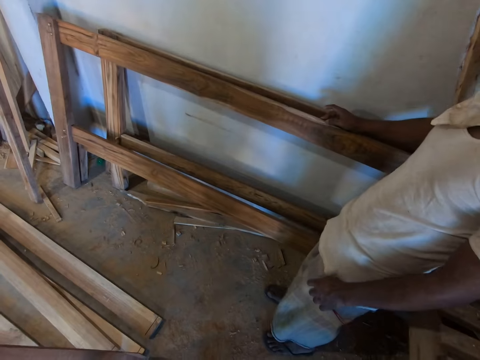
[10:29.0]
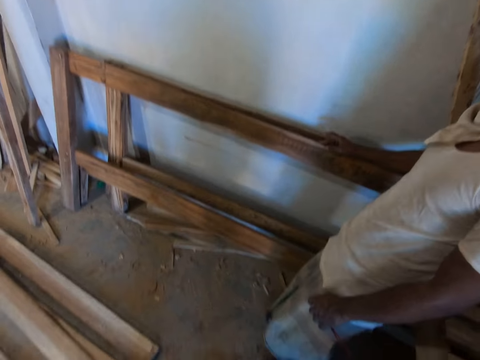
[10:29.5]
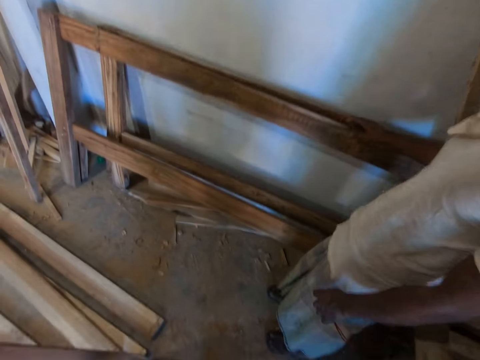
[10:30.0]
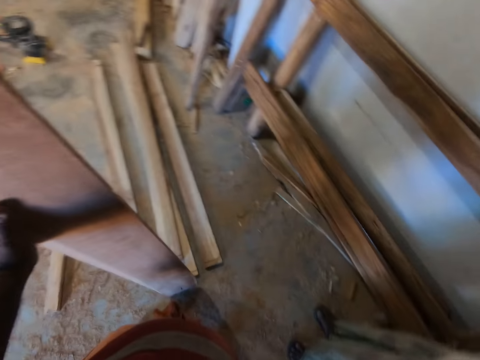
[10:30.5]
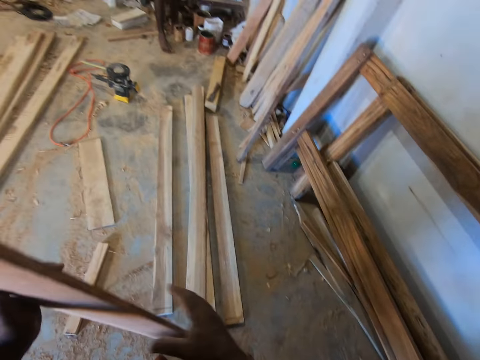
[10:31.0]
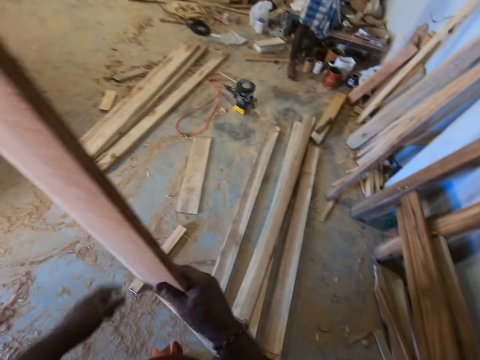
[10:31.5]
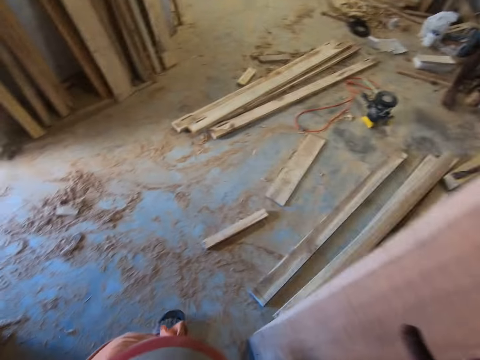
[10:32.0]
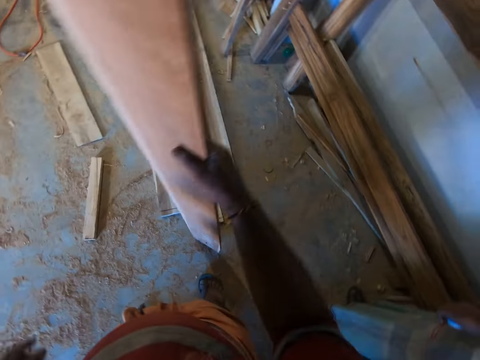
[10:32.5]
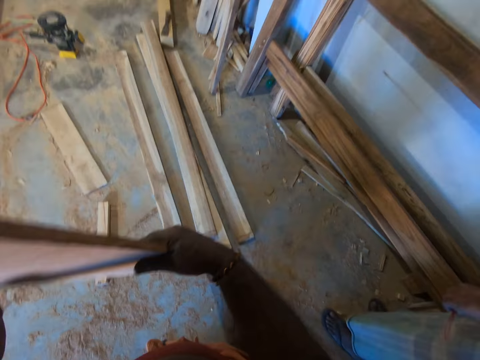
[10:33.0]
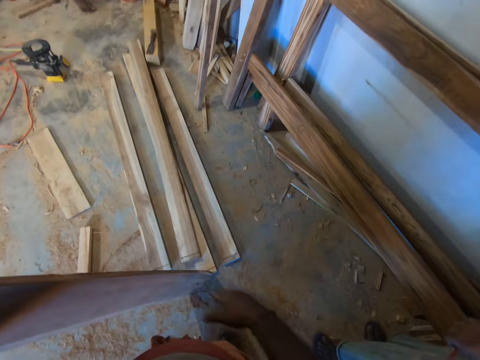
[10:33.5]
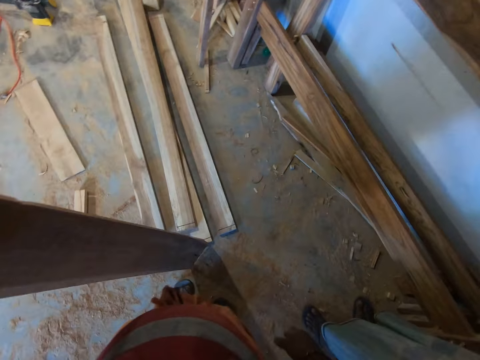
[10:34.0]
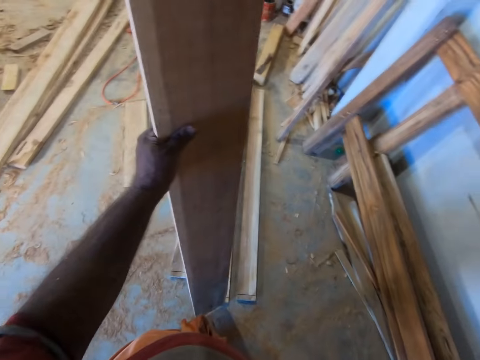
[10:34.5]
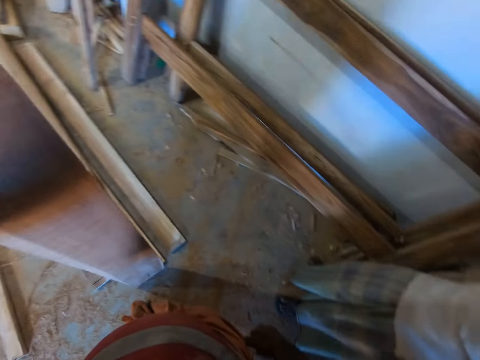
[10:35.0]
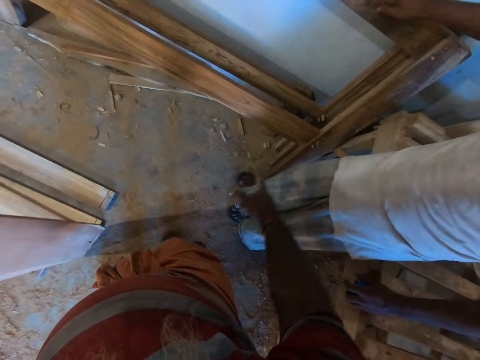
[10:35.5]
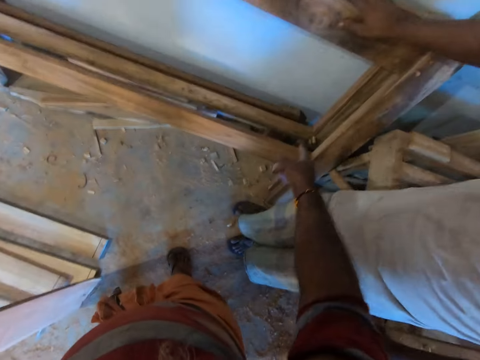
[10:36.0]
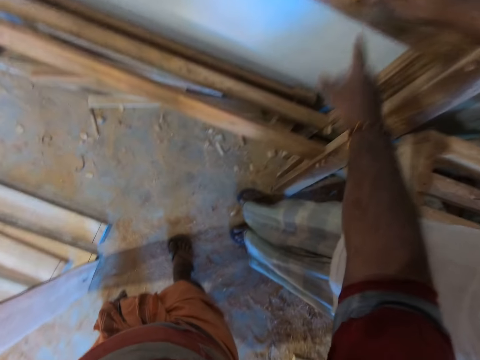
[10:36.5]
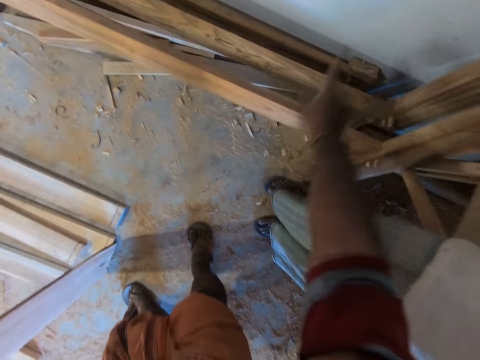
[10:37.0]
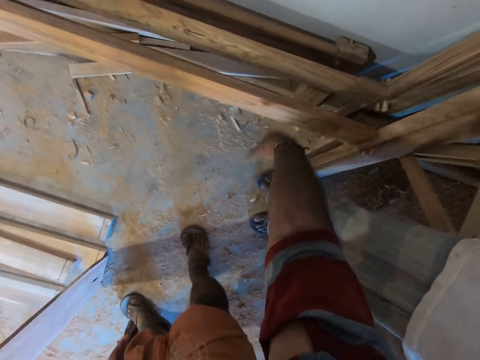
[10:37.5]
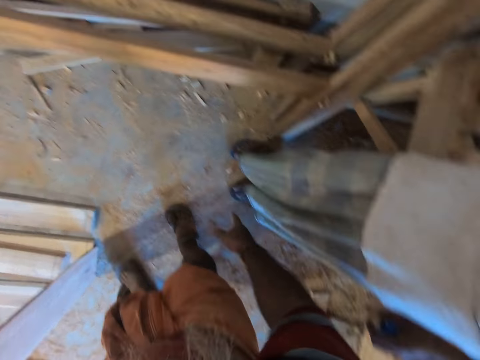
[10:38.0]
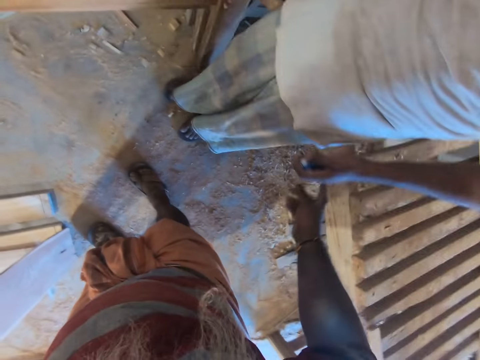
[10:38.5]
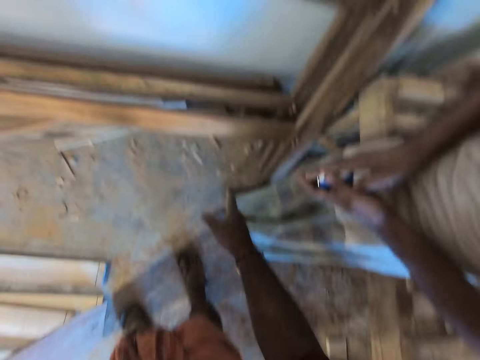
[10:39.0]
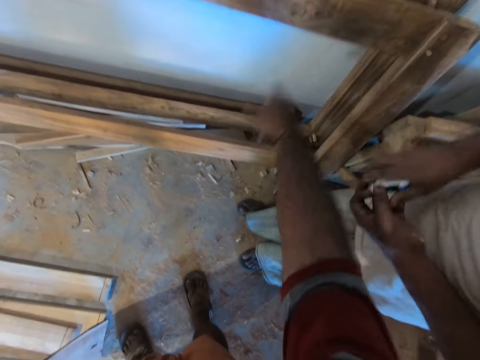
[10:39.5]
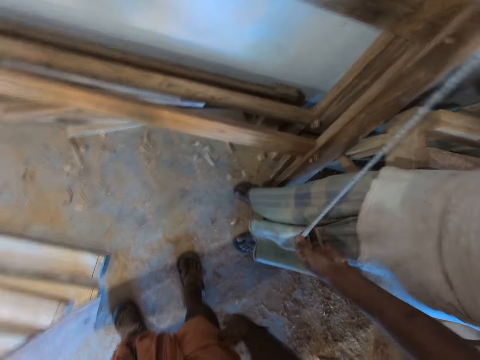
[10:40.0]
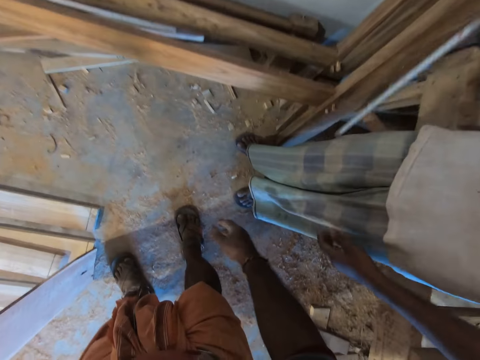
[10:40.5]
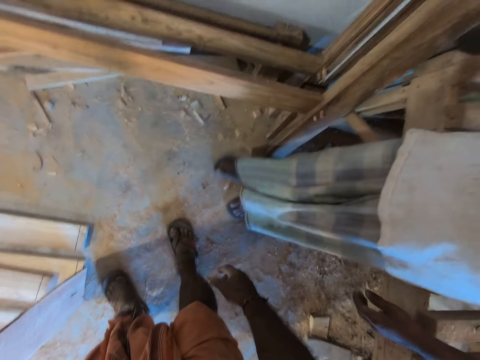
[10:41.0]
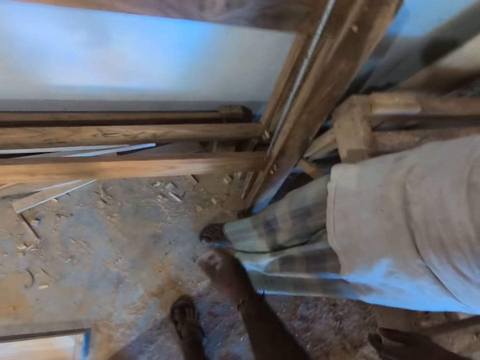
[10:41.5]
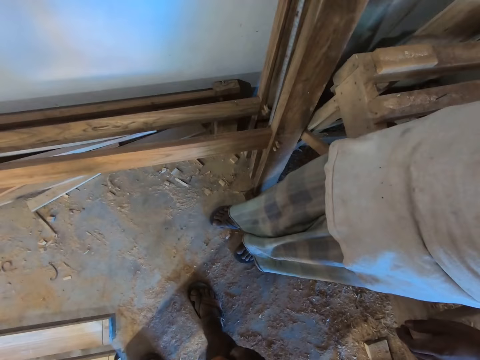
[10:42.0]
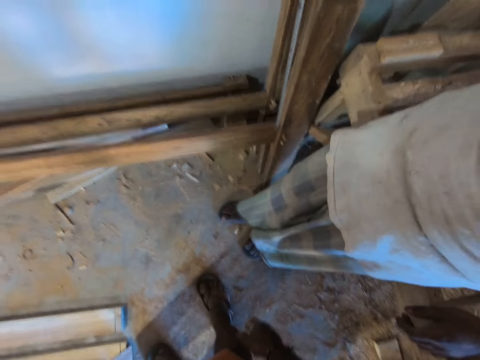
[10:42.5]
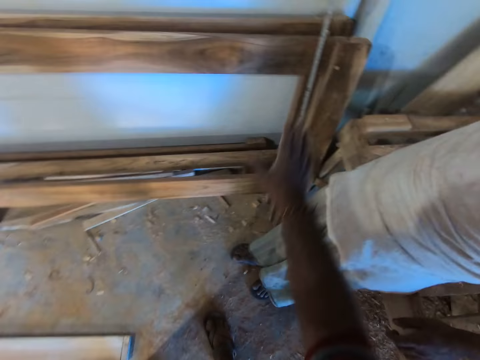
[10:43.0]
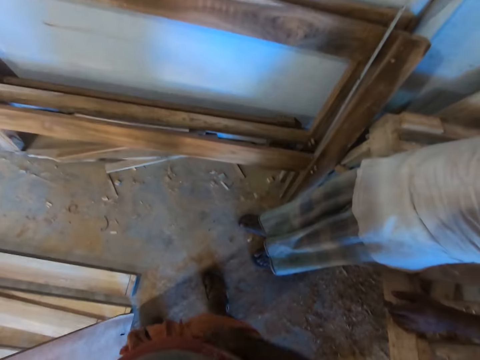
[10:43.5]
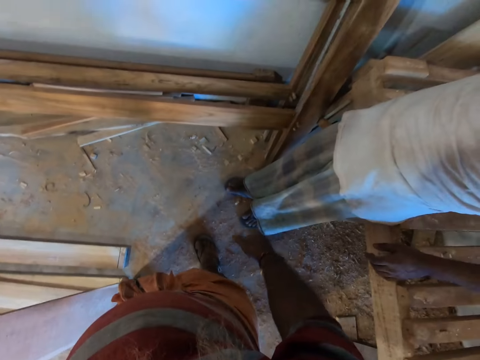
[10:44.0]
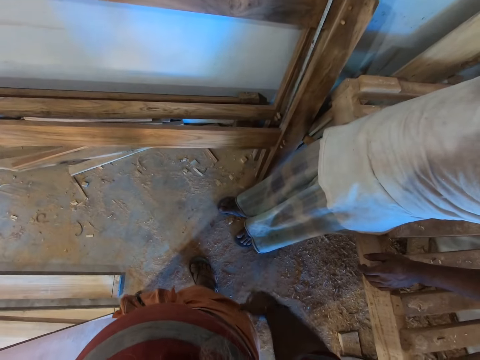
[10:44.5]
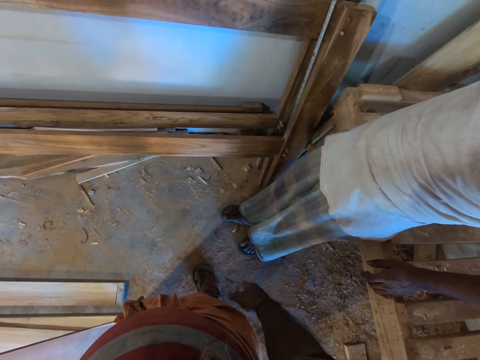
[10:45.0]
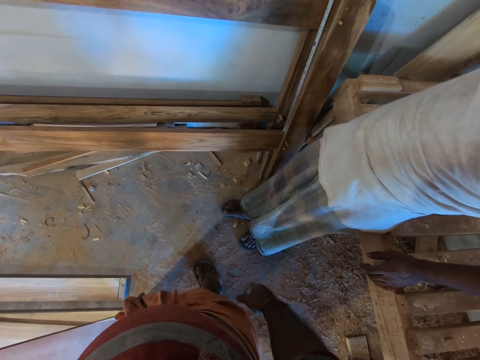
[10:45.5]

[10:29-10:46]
The camera wearer passes the plank from his left hand to his right hand. He passes the plank from his right hand to his left hand. A man opens the measuring tape in his left hand with his right hand. The man measures the bed base with the measuring tape in his right hand.

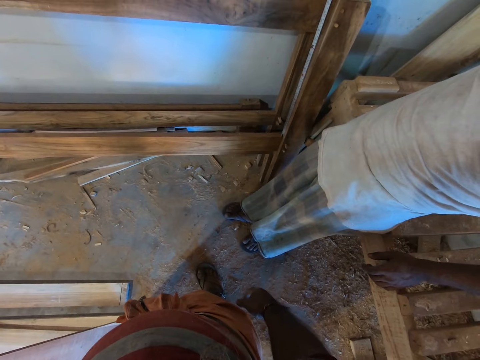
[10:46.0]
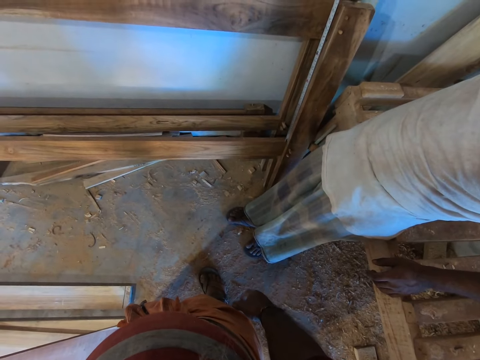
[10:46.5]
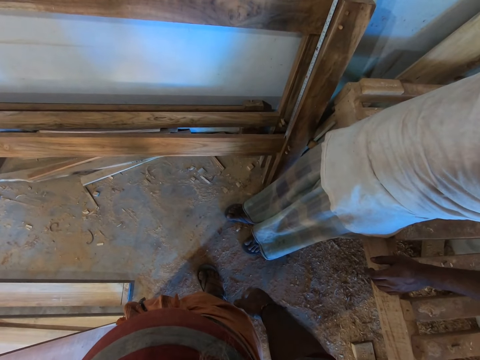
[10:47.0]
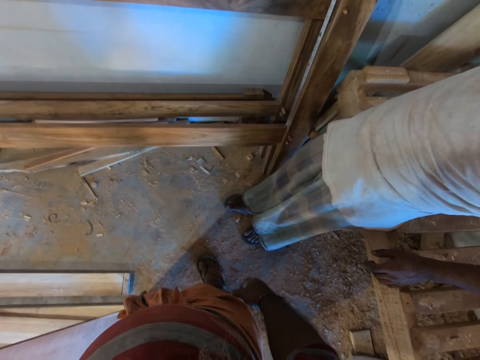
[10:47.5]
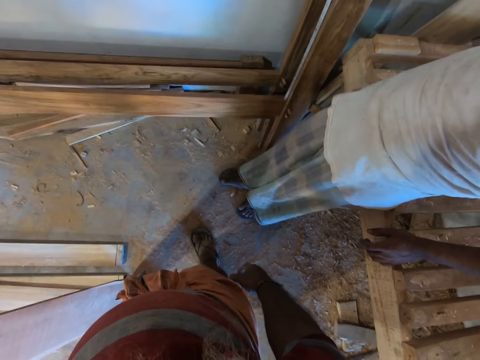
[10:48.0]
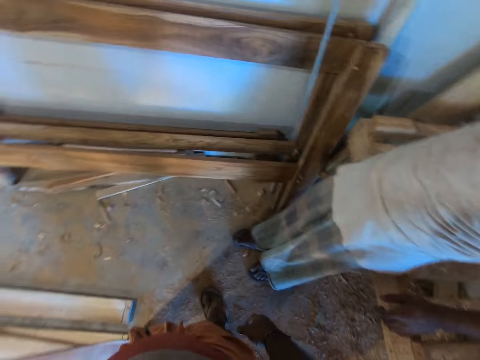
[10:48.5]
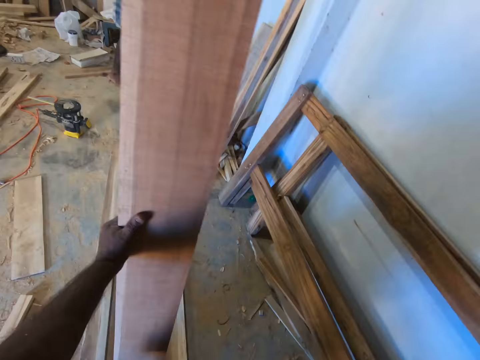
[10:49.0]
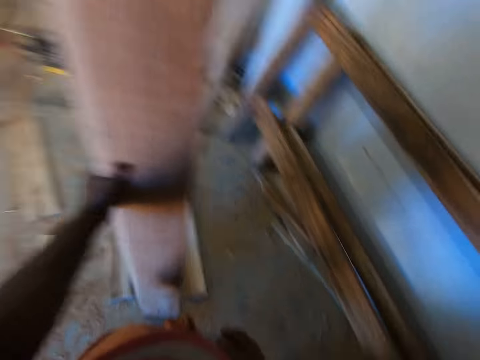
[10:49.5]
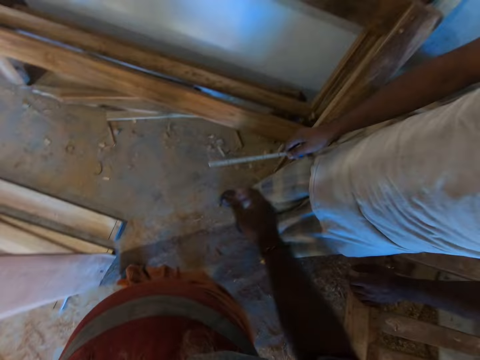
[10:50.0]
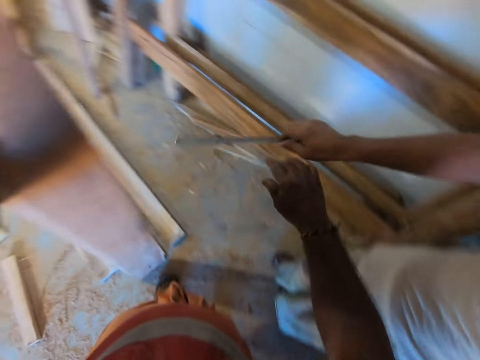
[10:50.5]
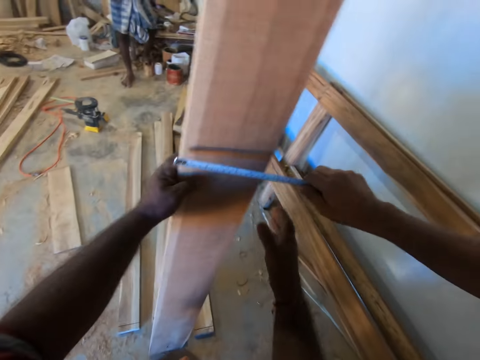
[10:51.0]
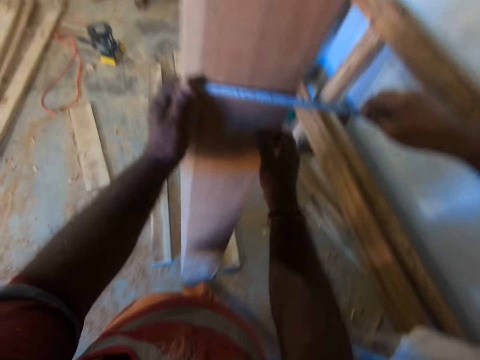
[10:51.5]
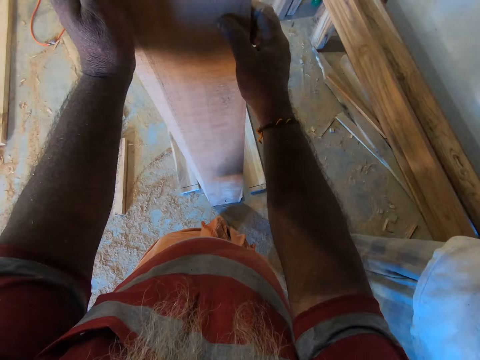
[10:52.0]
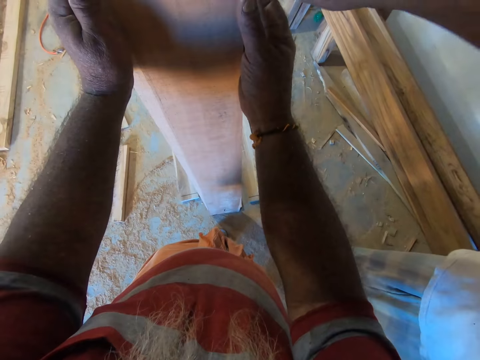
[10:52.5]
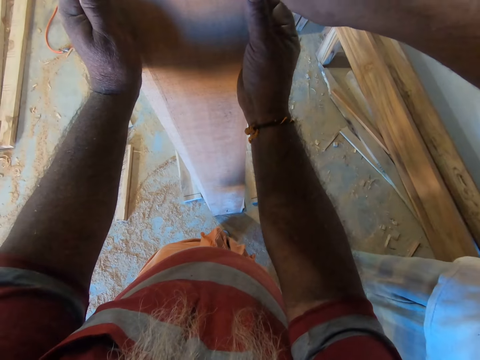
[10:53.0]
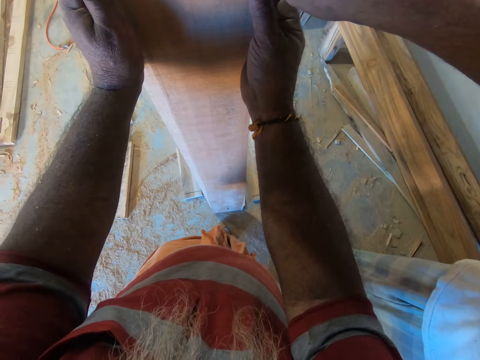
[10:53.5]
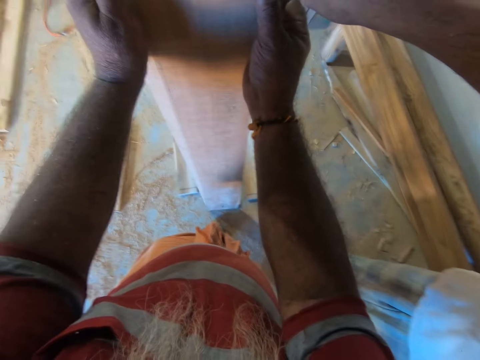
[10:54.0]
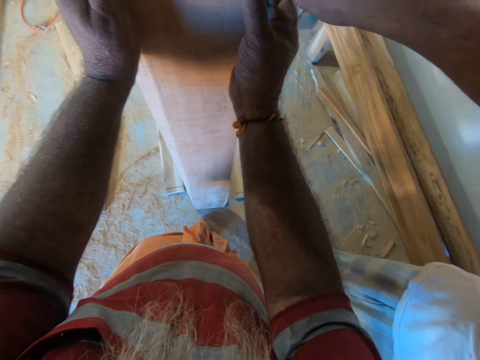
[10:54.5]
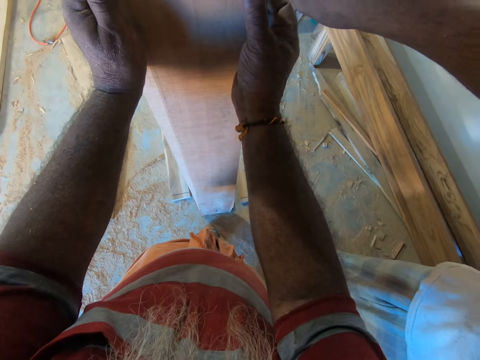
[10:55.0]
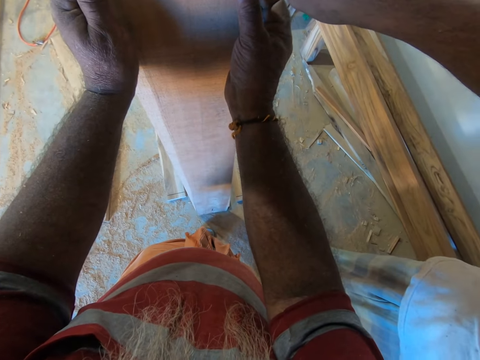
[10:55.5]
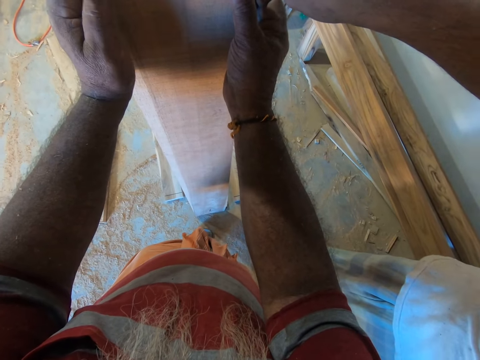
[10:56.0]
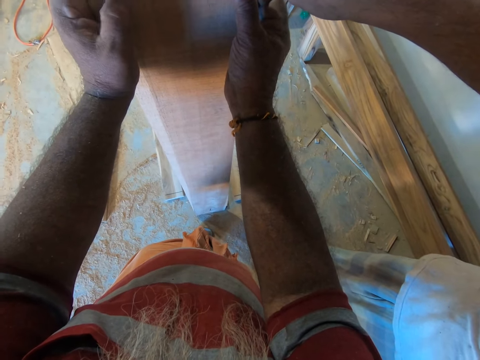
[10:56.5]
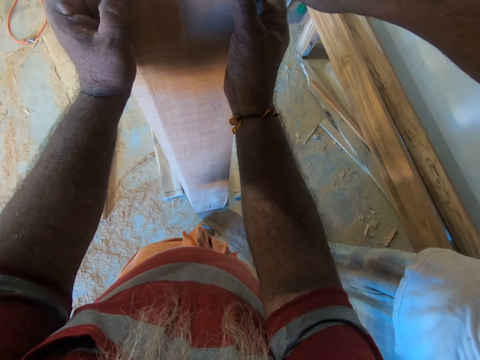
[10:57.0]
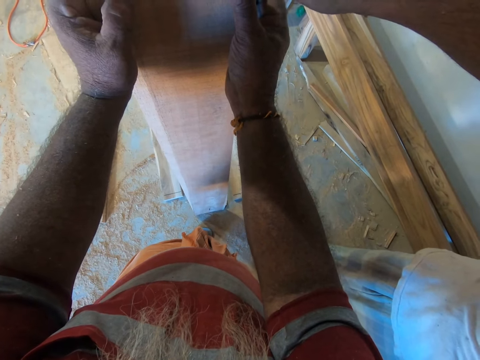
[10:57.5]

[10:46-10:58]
The man measures the plank with the measuring tape in his right hand.
